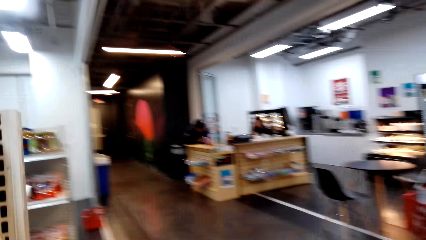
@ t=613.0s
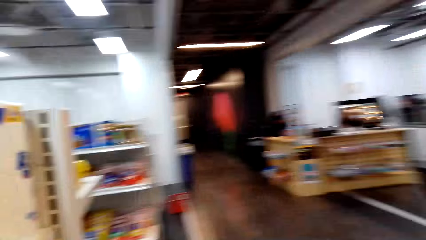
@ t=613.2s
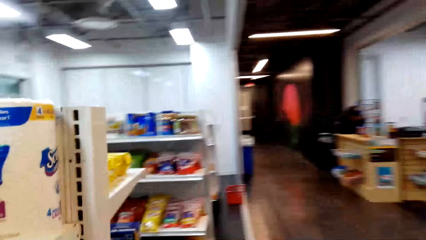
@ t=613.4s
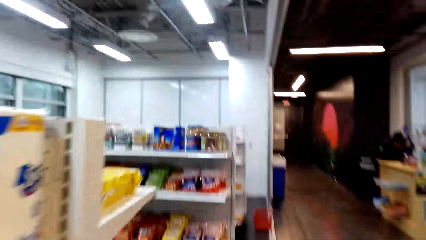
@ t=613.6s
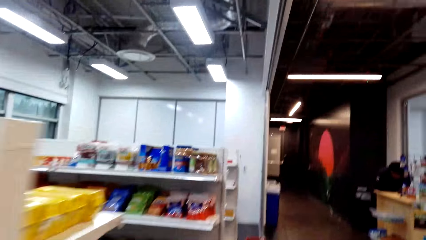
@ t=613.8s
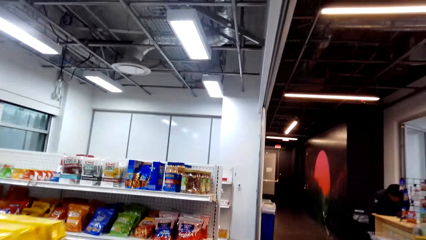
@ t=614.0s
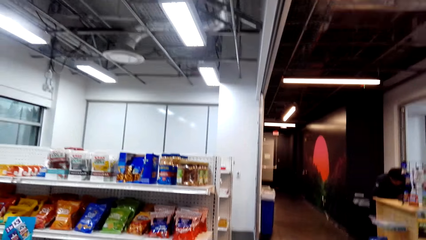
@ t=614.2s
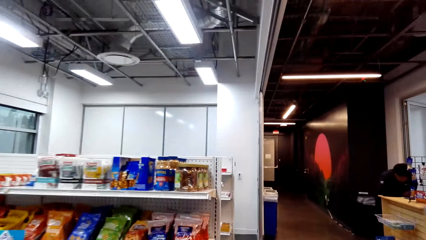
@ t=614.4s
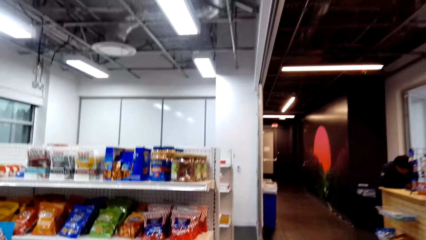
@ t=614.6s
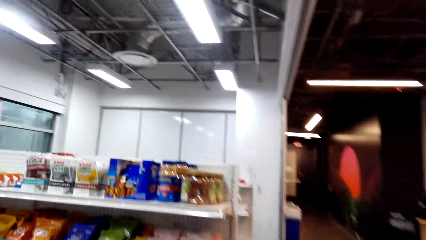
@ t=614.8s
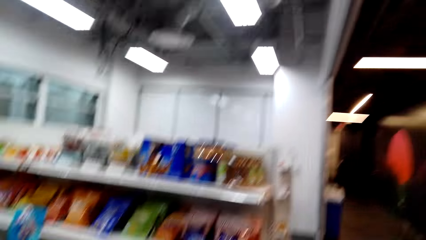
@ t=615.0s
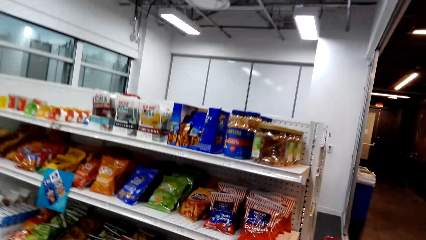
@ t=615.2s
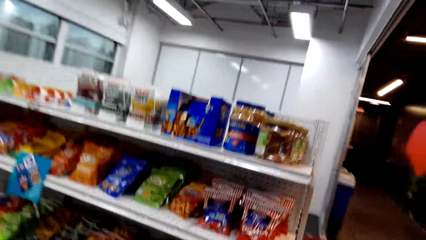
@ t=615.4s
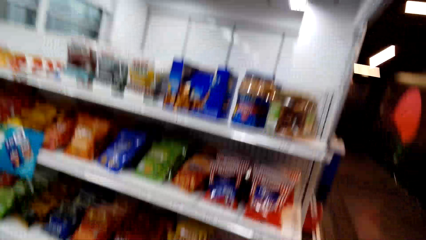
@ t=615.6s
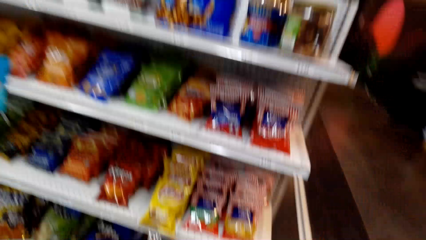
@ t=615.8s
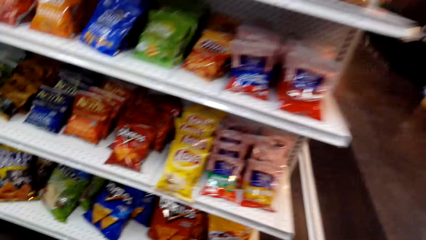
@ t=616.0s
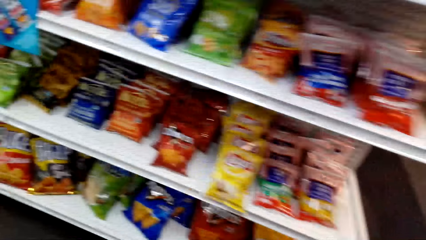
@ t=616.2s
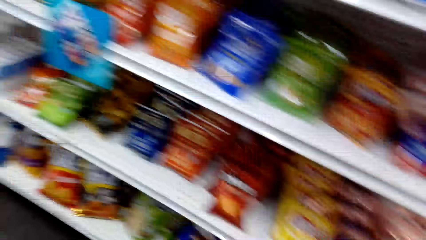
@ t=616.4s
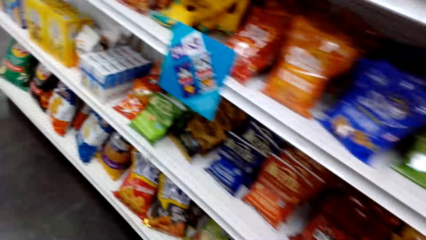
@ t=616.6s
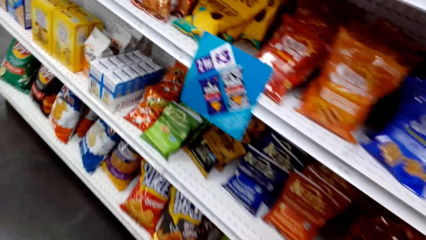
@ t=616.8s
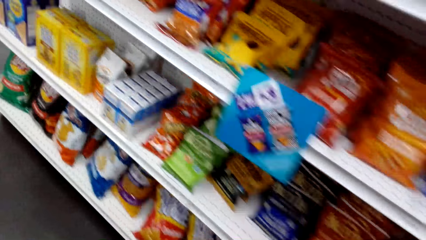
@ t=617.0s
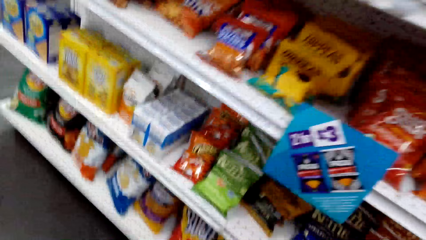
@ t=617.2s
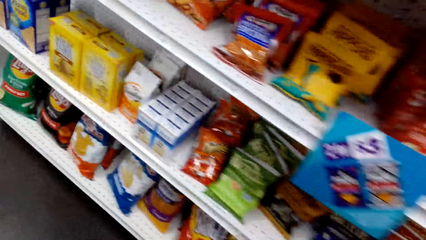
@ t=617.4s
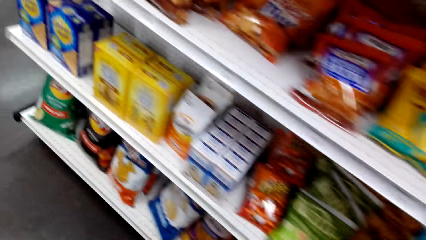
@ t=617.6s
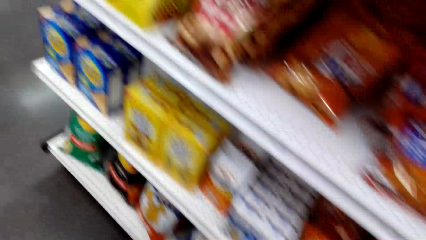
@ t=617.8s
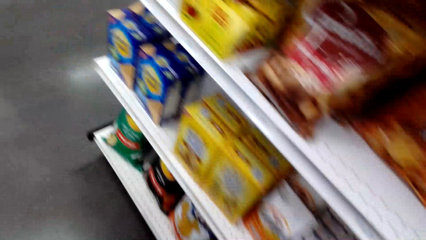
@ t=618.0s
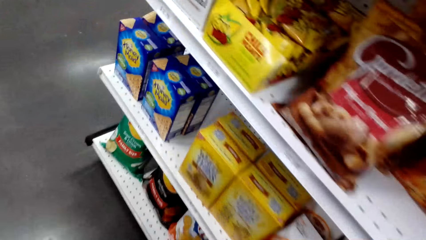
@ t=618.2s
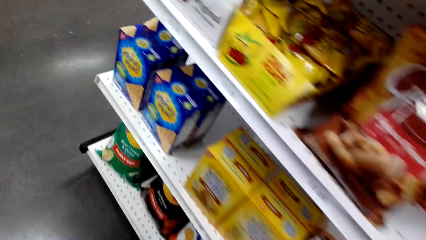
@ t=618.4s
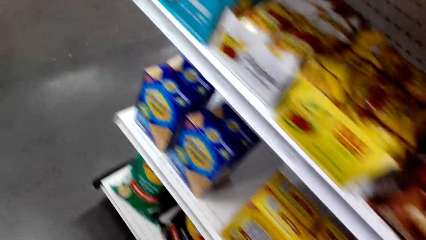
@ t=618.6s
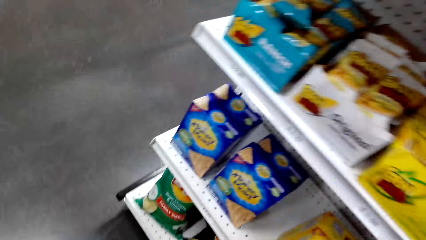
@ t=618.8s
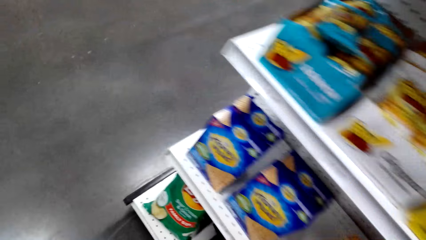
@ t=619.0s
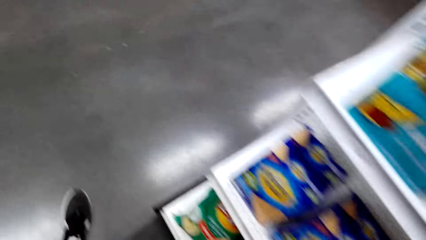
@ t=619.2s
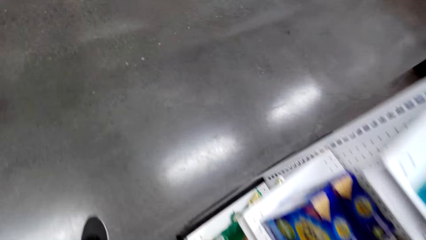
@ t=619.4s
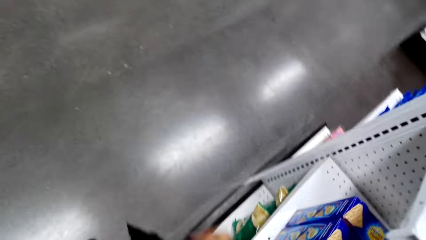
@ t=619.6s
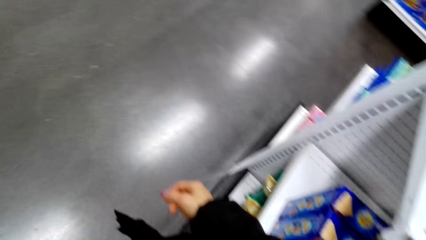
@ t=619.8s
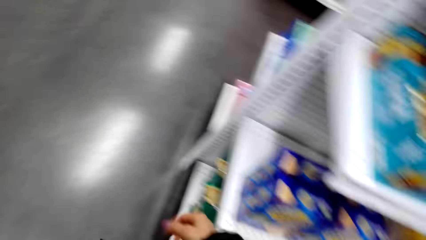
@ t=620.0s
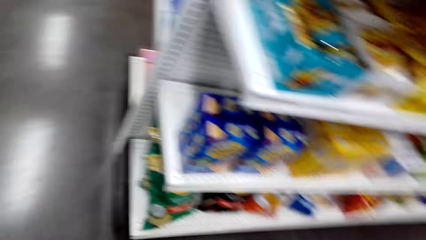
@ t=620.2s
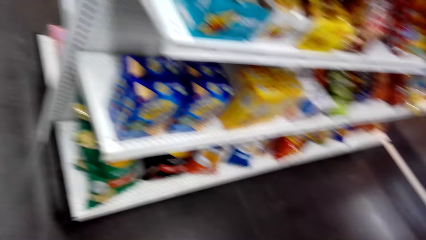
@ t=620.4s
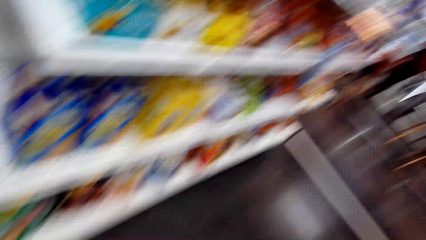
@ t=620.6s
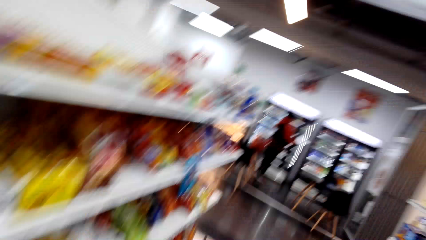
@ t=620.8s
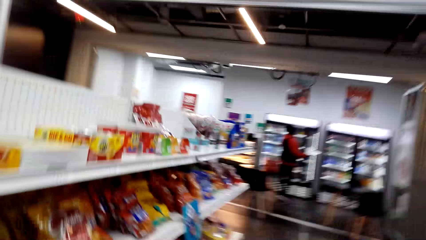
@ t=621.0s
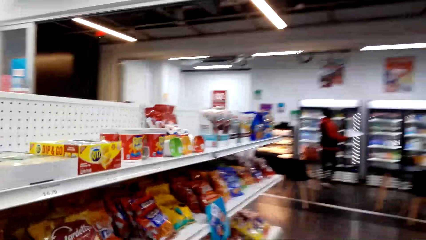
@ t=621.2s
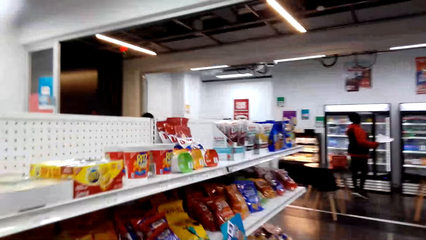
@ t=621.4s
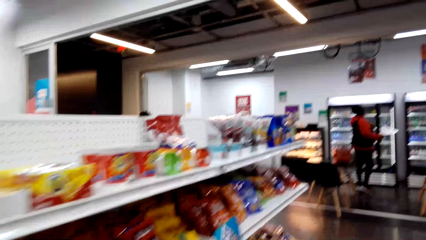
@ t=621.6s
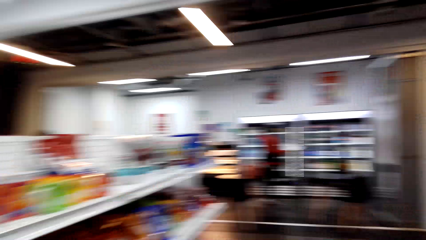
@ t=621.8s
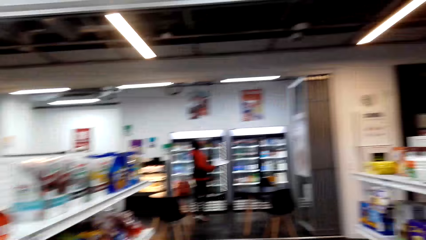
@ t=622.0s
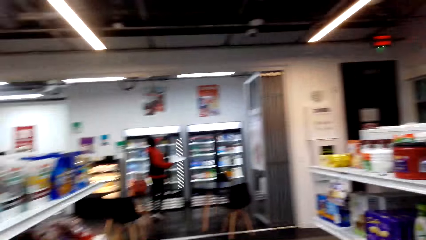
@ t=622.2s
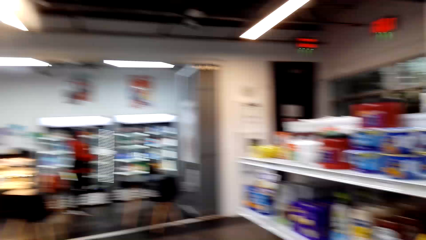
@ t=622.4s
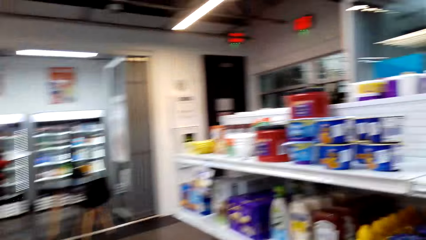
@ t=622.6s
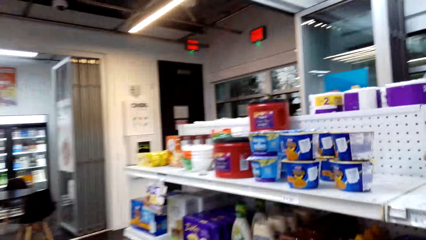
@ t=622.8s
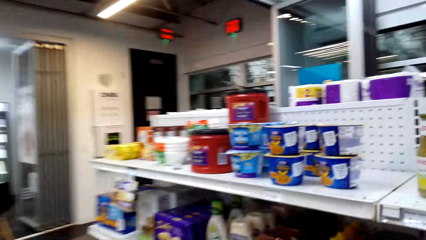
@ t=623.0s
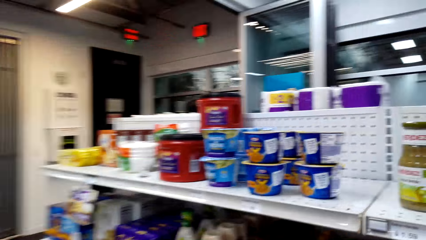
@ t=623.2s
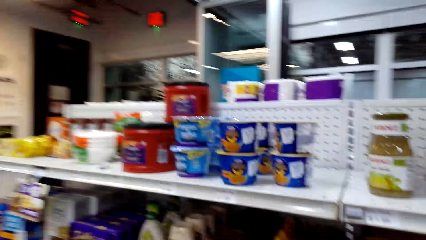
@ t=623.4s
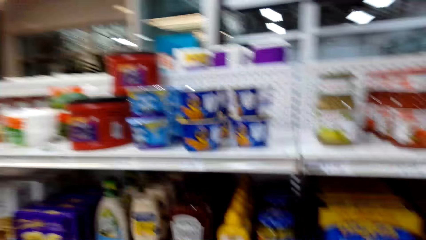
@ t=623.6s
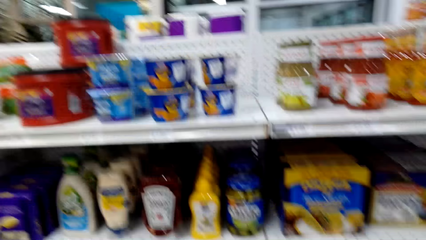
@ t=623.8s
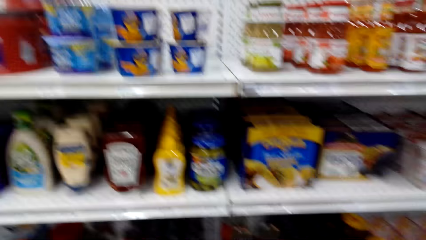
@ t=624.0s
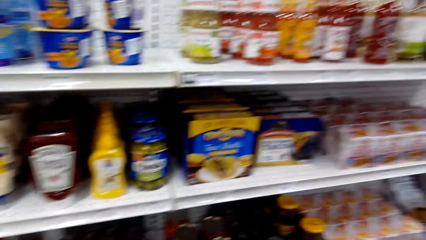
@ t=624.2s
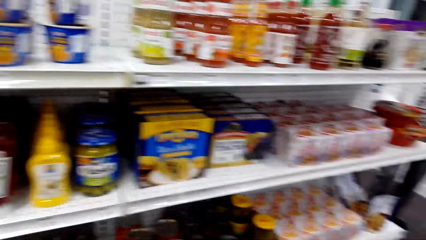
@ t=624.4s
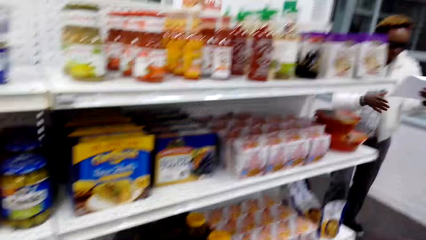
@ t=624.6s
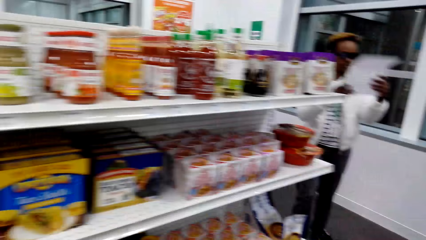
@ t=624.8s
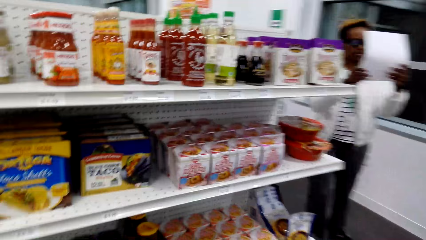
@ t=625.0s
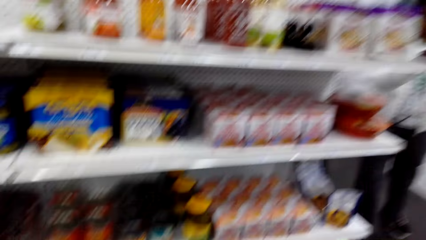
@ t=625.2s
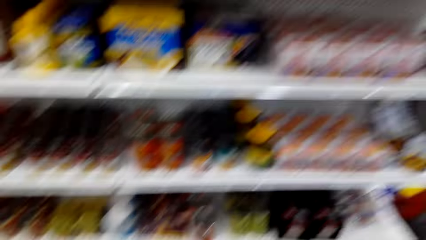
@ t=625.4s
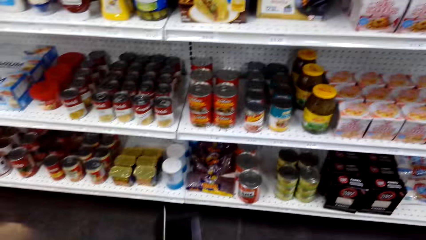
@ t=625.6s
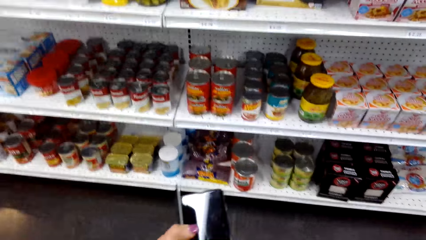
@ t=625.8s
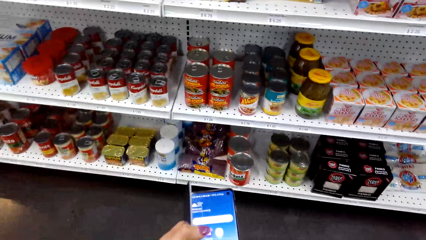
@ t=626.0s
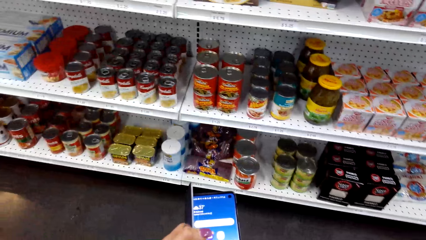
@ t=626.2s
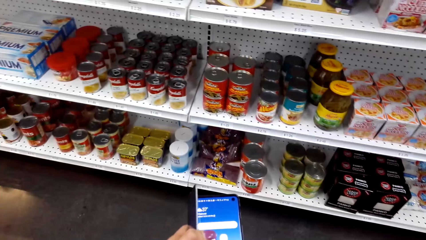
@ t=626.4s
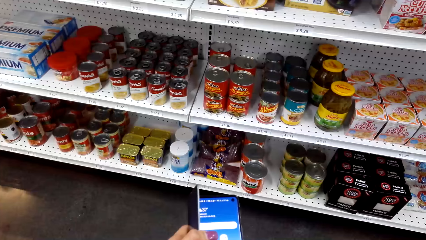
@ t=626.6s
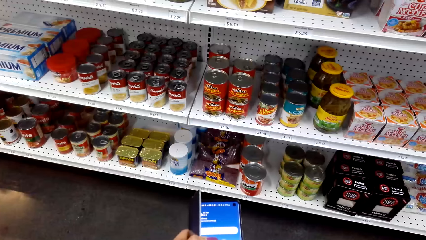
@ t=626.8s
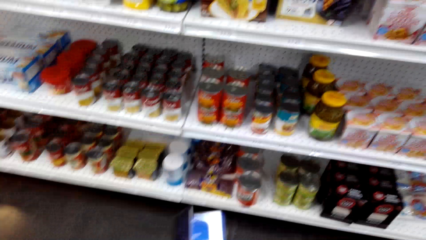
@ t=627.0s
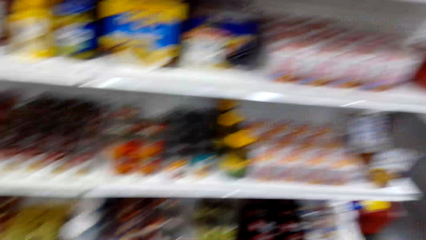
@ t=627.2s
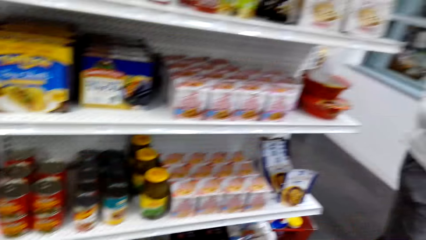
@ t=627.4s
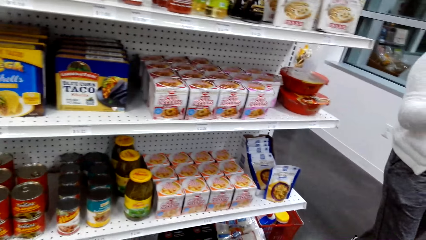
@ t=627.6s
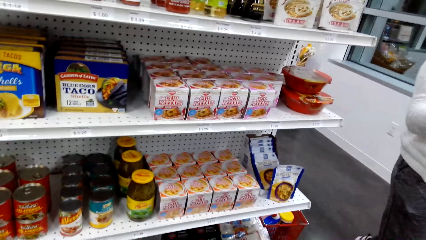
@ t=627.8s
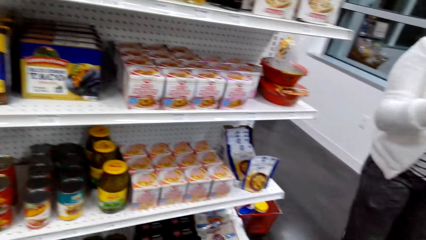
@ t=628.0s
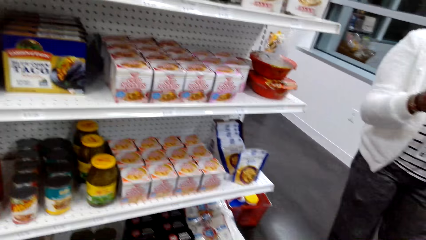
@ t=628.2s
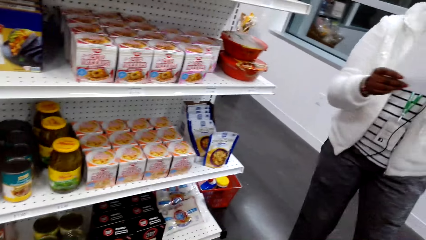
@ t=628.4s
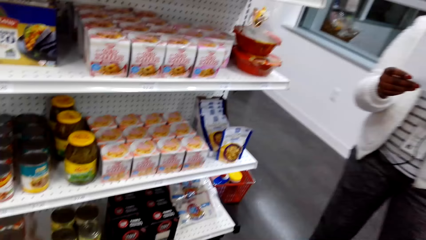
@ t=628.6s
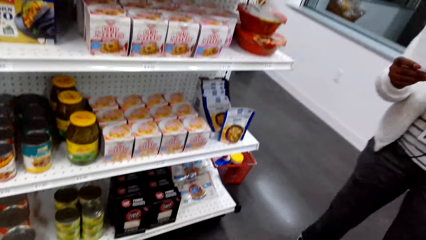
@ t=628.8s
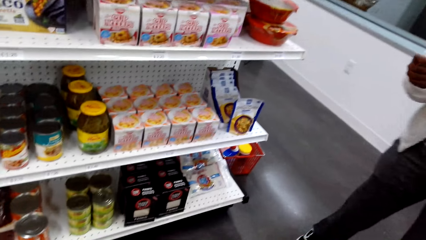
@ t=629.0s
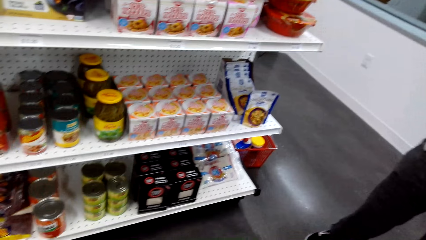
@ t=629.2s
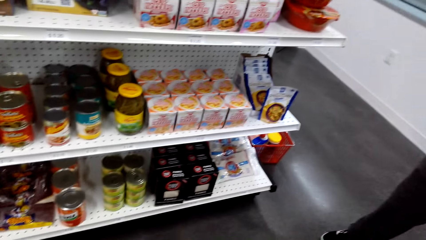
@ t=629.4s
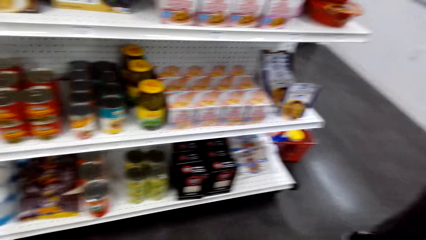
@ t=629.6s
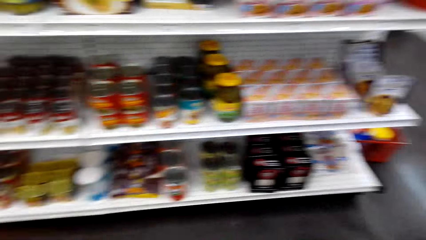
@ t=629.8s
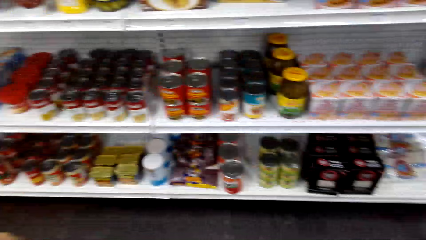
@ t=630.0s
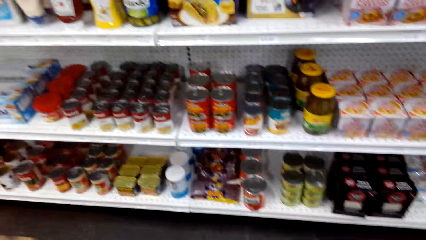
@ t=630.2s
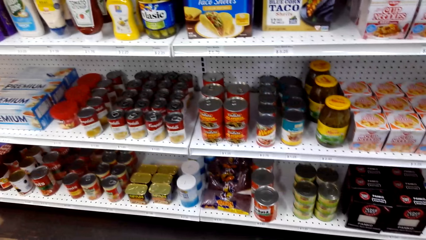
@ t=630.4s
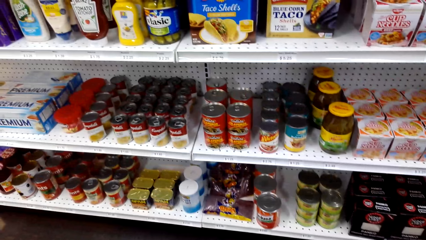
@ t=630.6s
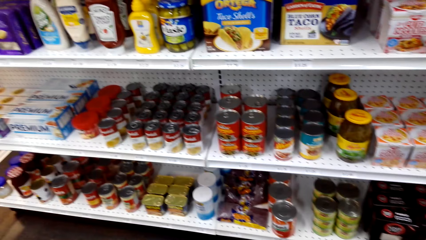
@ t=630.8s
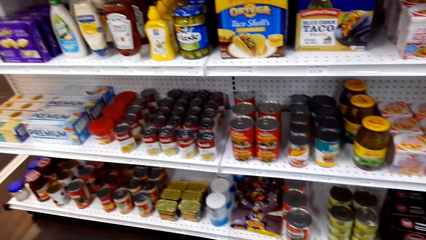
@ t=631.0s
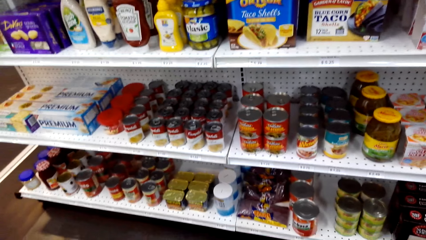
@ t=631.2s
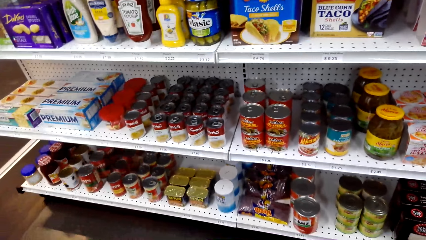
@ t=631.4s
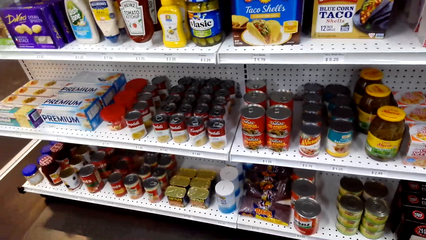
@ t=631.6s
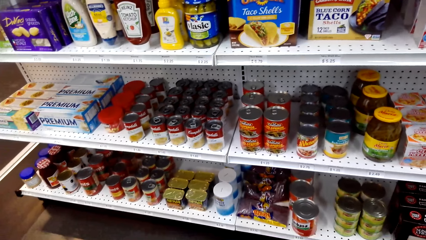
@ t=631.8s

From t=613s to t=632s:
The camera wearer looks around. They look at the phone. They use the phone. They look around.
